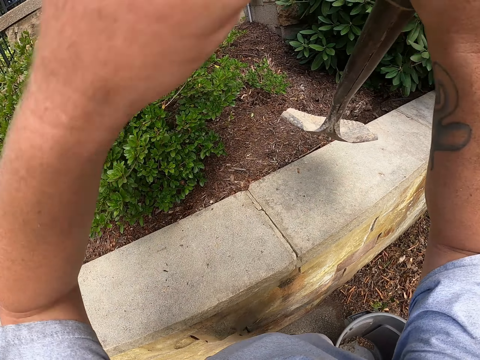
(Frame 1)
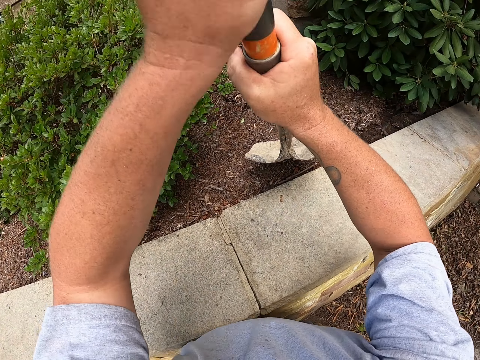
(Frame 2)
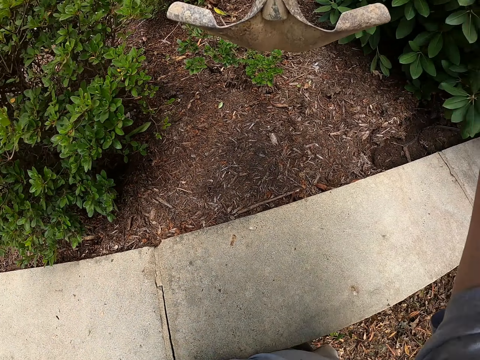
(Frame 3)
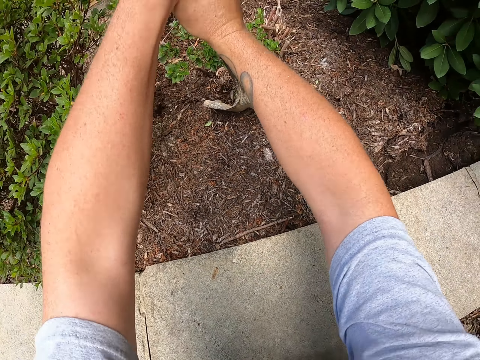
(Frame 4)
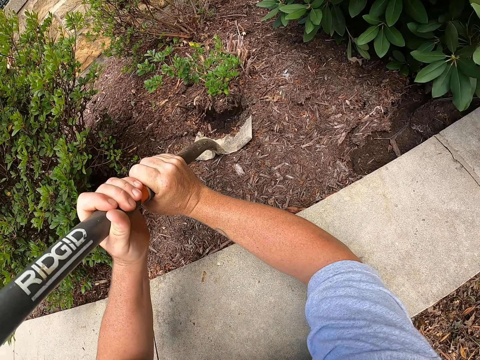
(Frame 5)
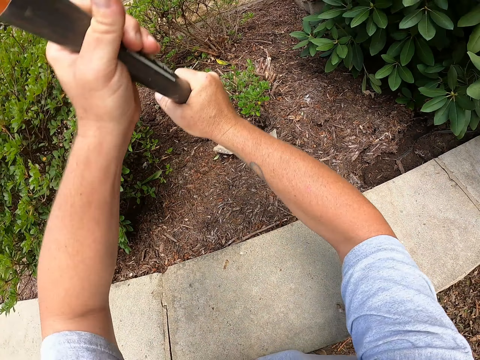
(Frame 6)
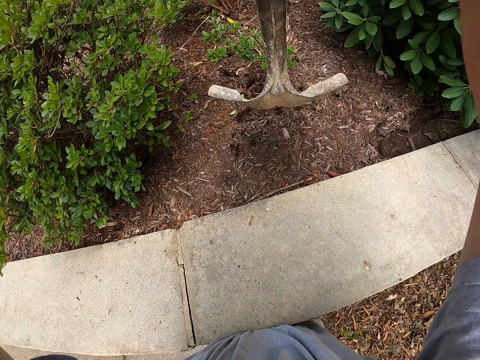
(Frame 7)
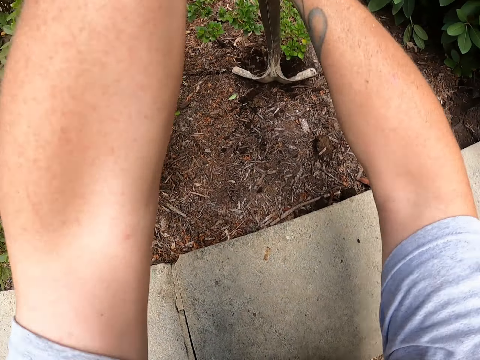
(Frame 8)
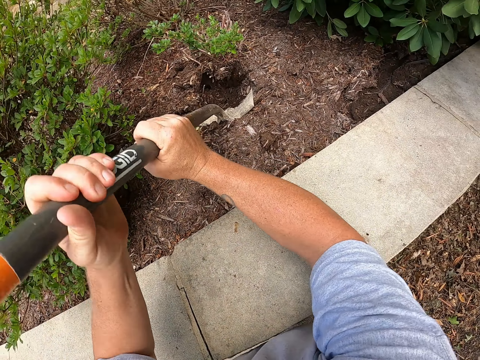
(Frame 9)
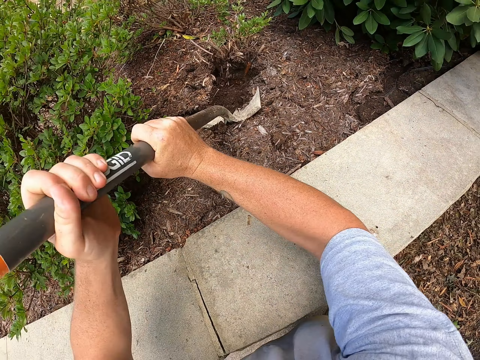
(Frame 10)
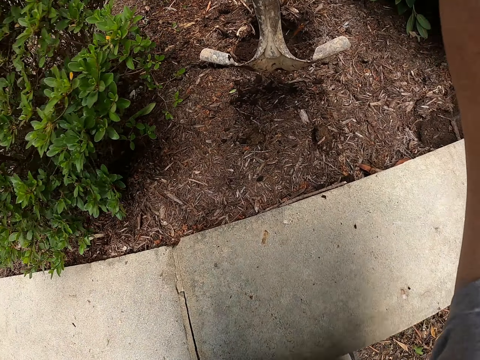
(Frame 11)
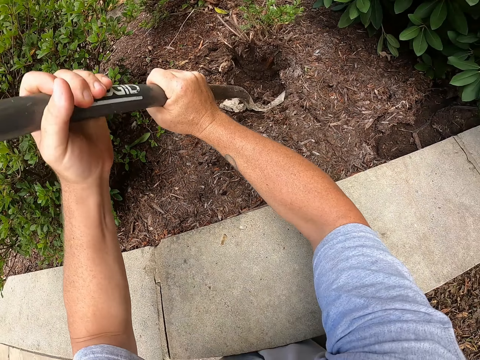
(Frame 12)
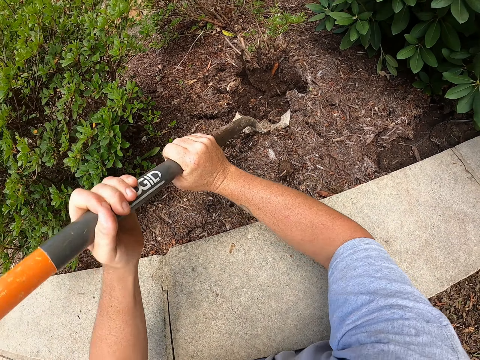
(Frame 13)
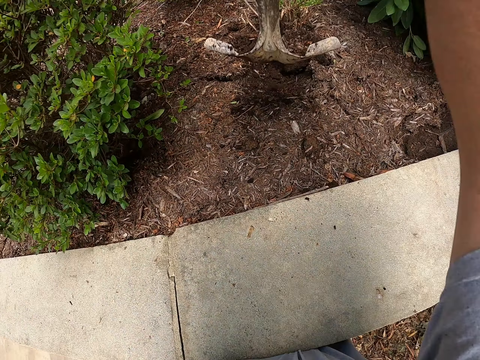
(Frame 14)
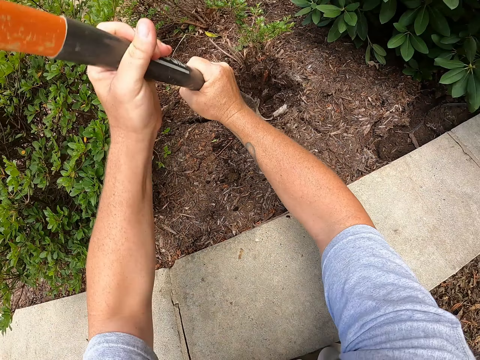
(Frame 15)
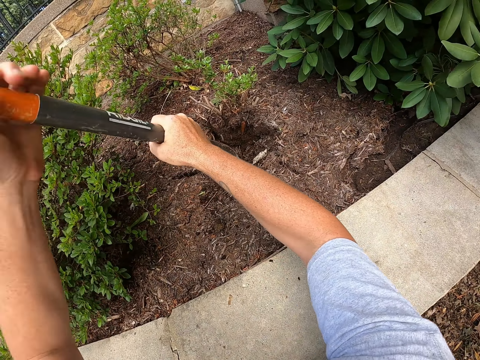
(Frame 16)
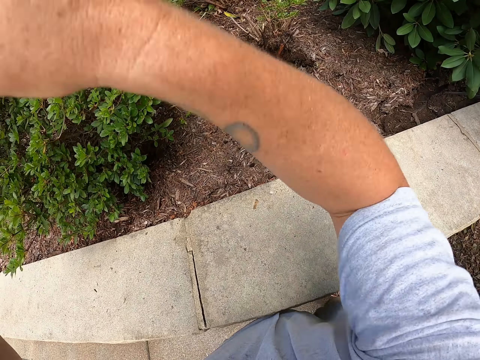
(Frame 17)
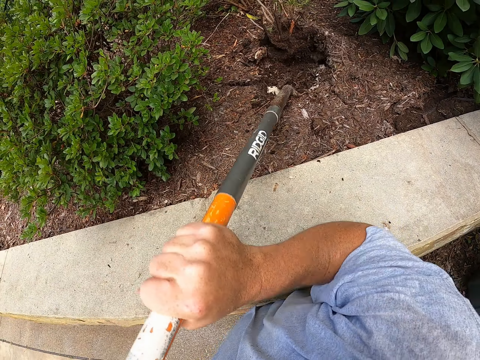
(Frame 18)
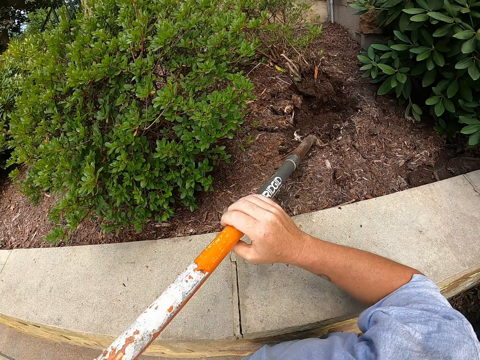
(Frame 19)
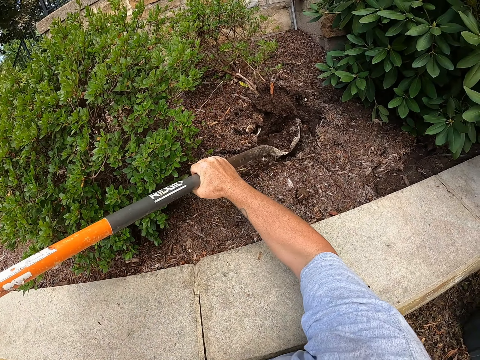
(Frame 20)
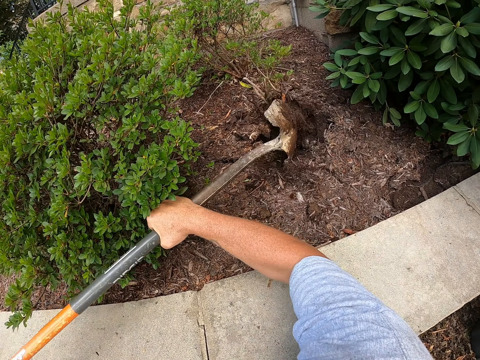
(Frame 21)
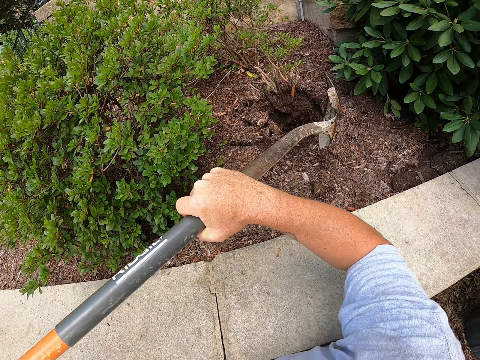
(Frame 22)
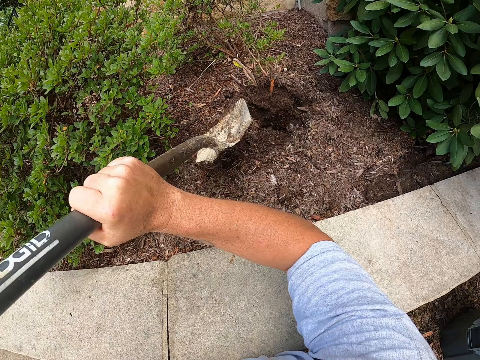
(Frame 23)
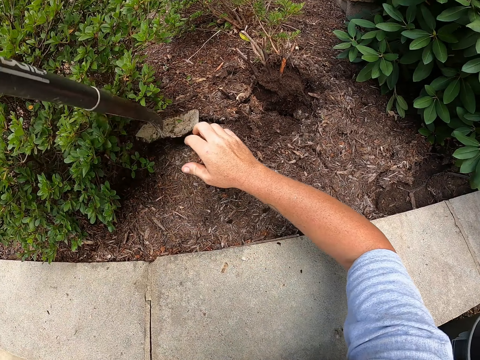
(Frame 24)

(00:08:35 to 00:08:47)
The camera wearer digs the plant on the soil with the spade. They uproot the shrub with the shovel.

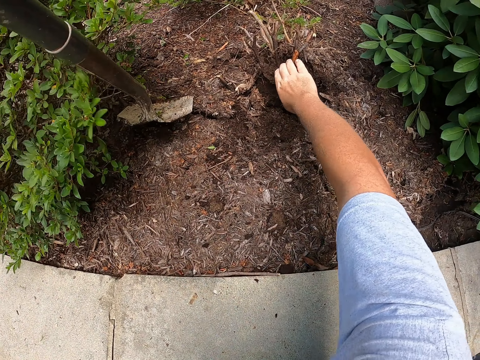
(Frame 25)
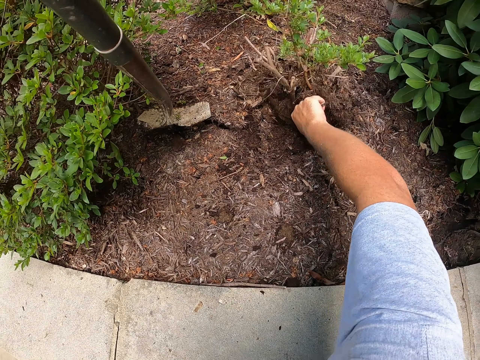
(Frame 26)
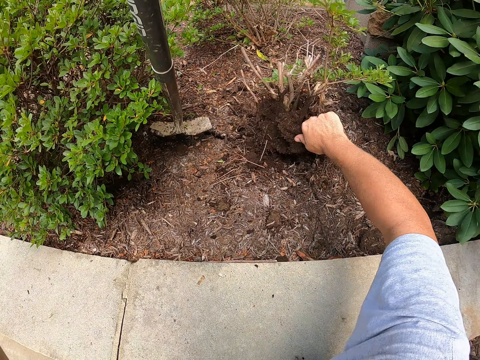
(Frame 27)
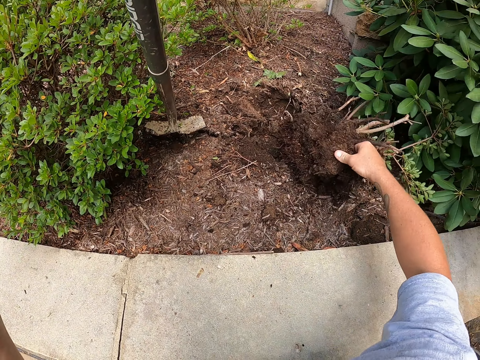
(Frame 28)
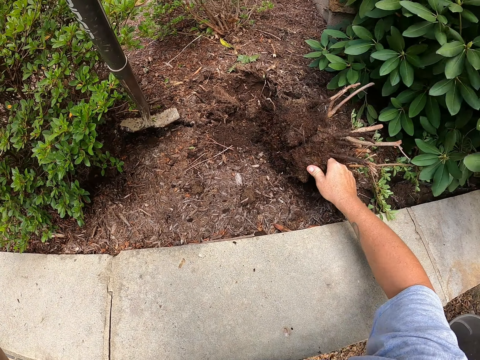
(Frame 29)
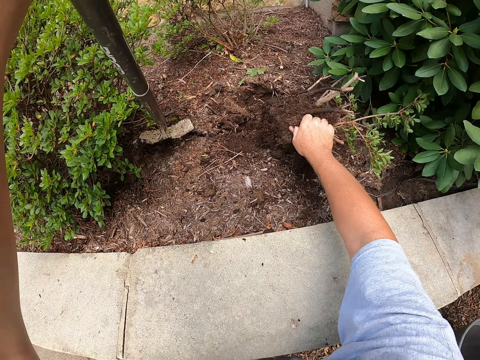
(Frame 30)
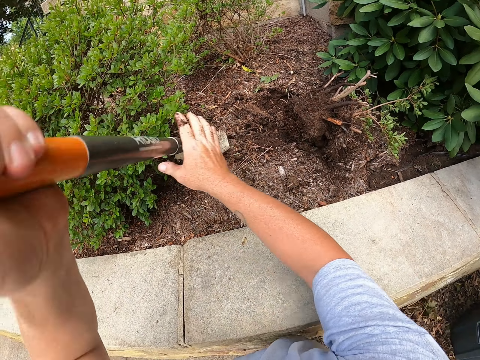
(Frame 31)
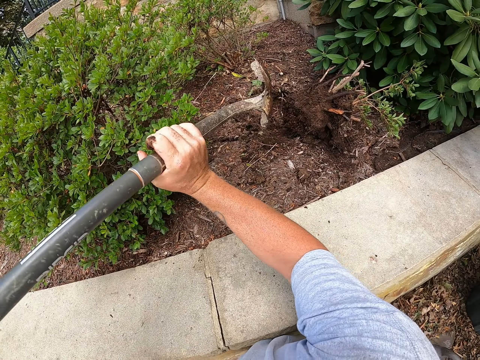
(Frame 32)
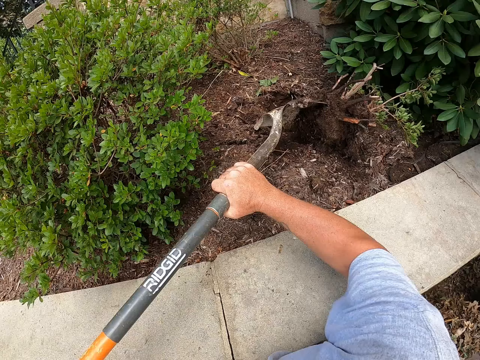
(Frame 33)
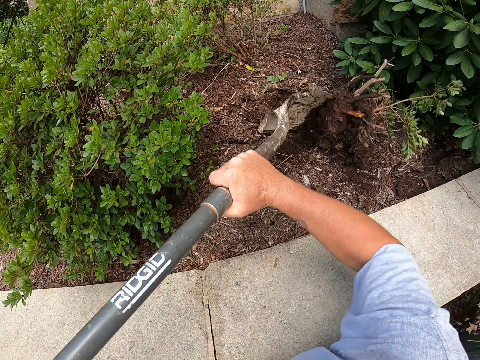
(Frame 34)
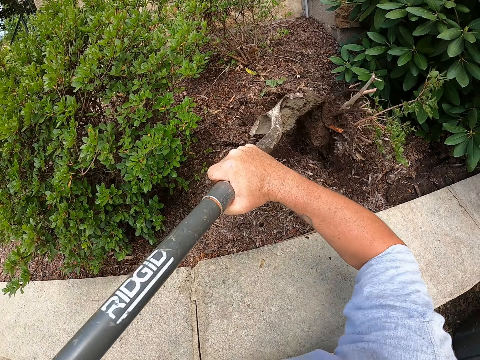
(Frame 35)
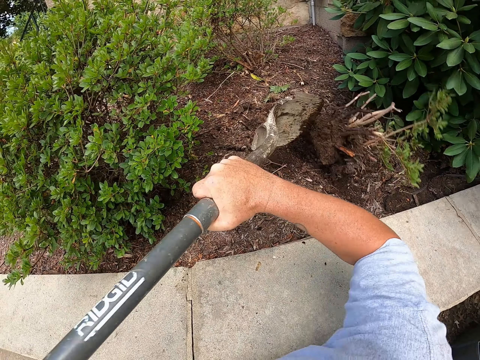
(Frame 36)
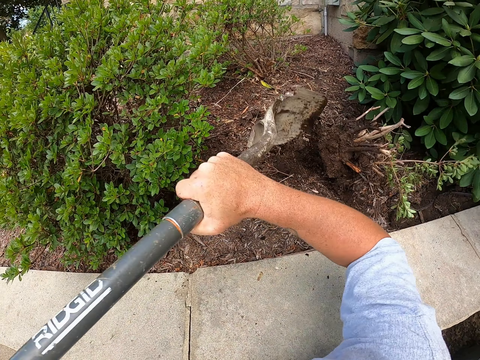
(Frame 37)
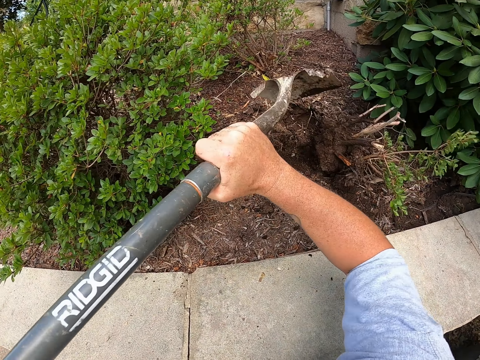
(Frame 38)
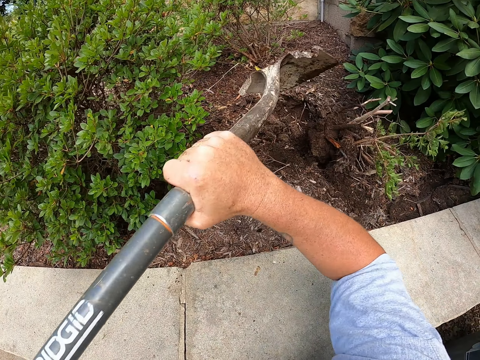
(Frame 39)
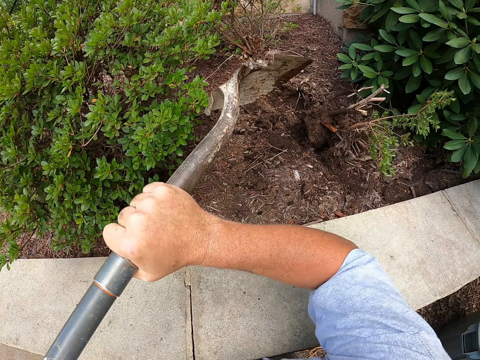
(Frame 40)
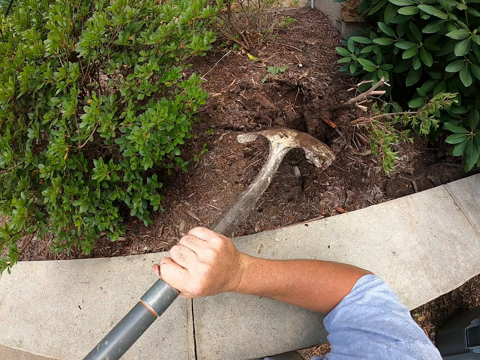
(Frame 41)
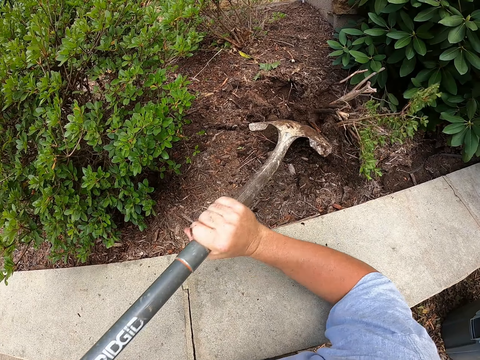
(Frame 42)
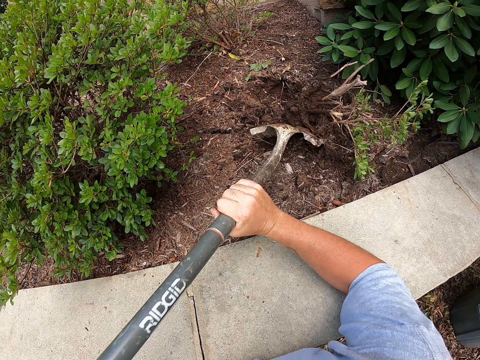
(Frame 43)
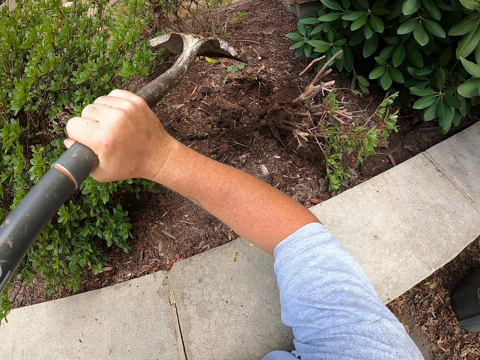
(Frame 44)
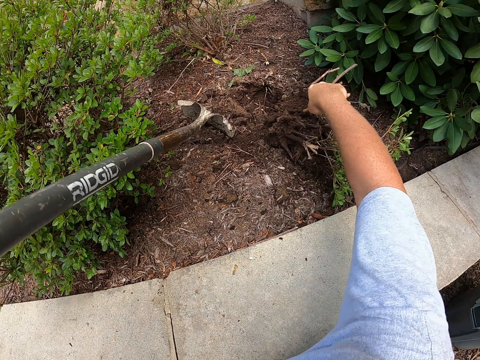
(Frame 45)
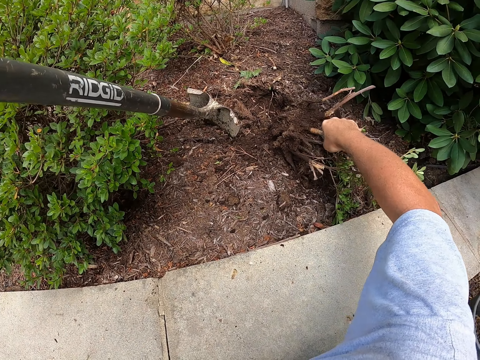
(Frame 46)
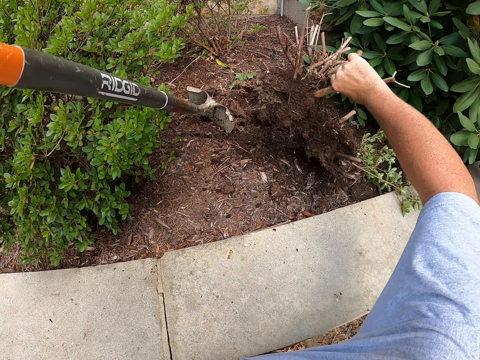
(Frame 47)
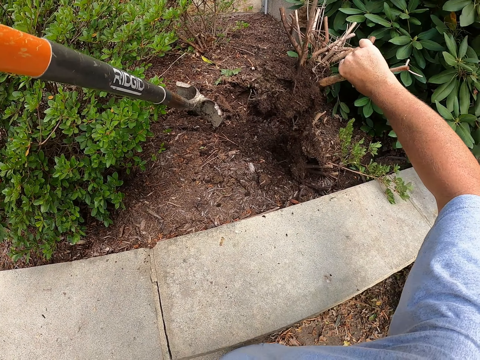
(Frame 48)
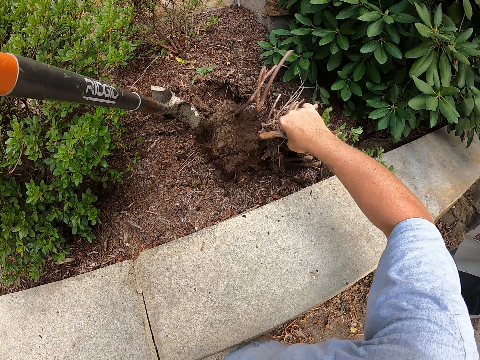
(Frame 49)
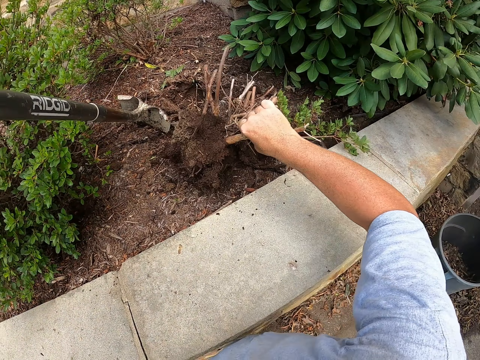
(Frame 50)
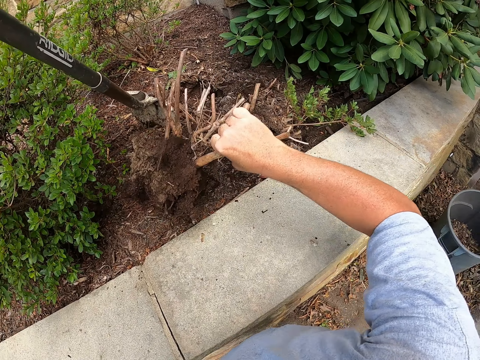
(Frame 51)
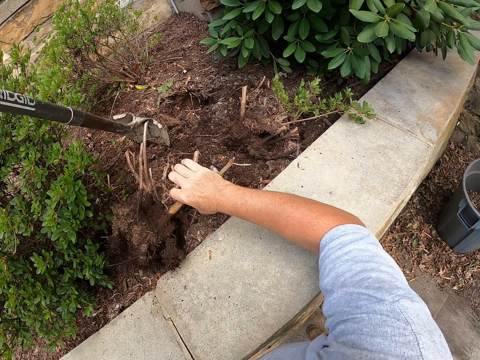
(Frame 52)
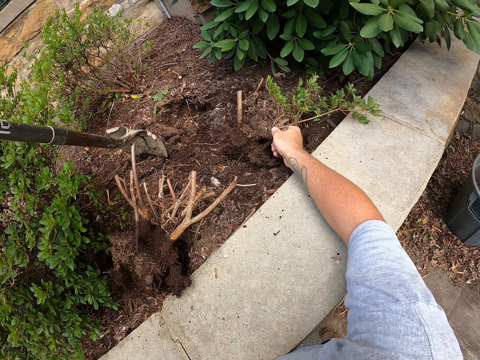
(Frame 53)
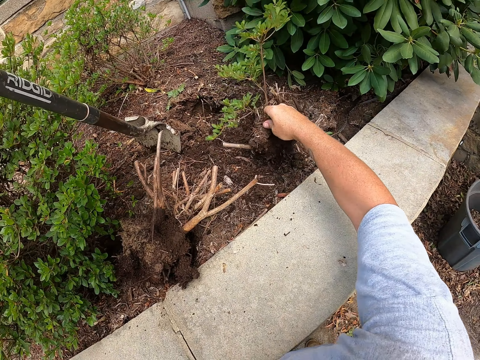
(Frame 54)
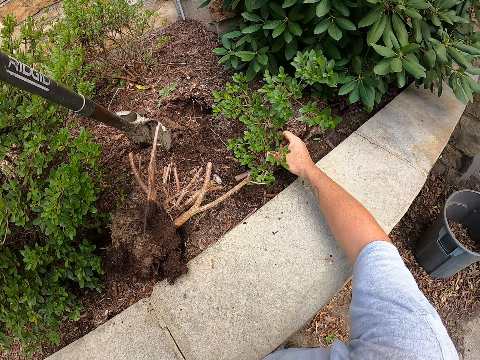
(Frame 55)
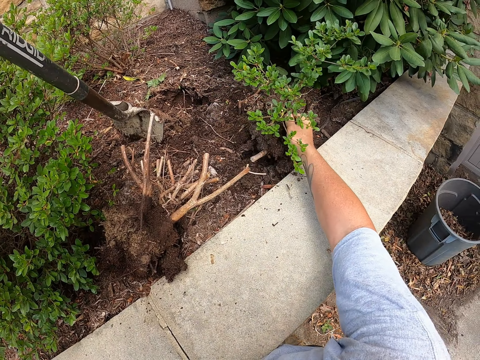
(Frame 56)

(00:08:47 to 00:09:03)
The camera wearer picks up the plant on the soil. They hold a shrub root. They place the plant along the bush plant. They remove soil on the plant roots with the spade. They bang on the root. They pick up one piece of a plant and place the plant aside.
